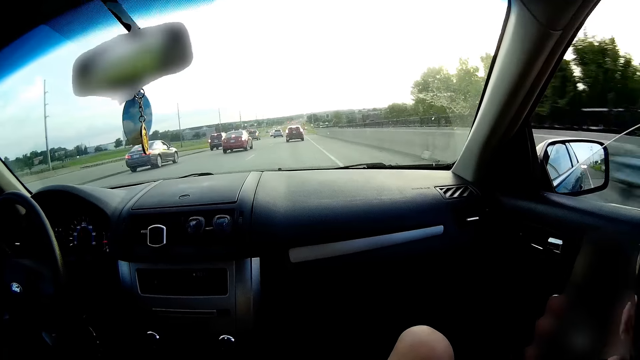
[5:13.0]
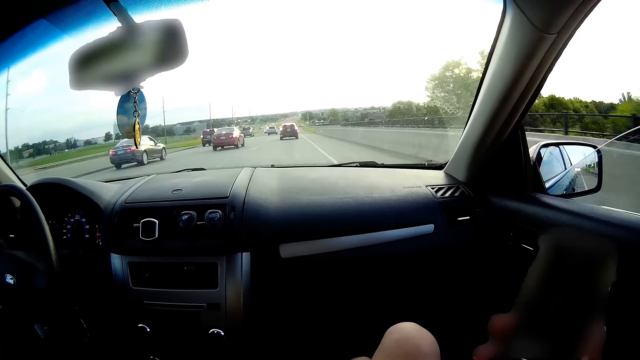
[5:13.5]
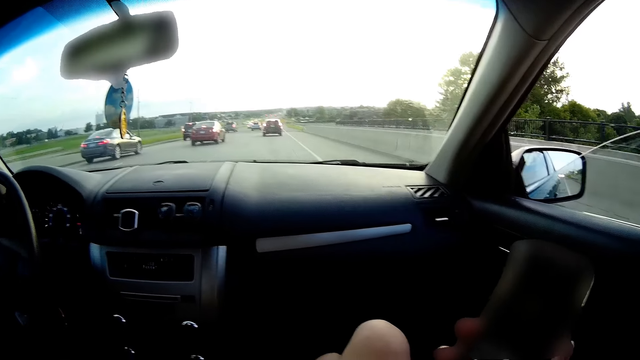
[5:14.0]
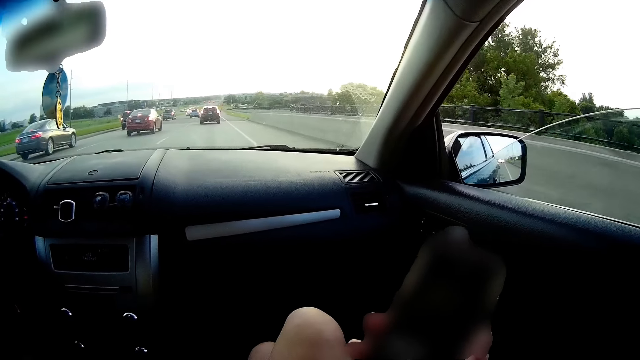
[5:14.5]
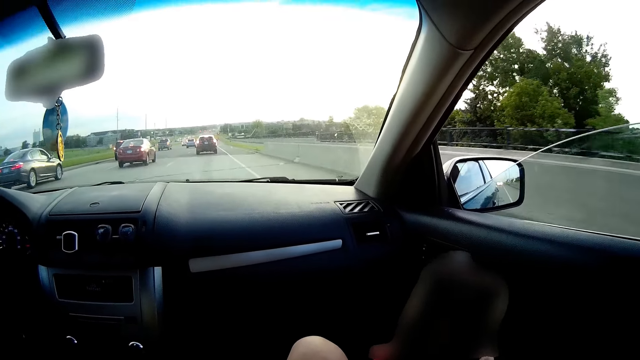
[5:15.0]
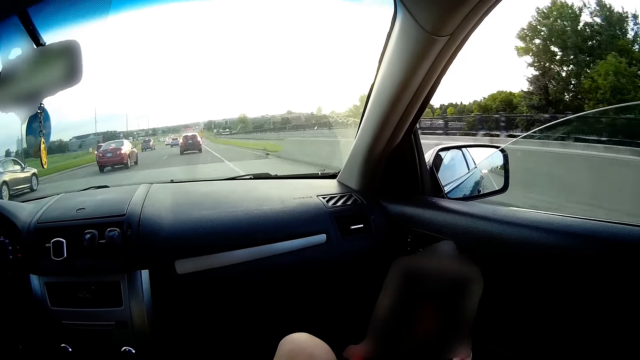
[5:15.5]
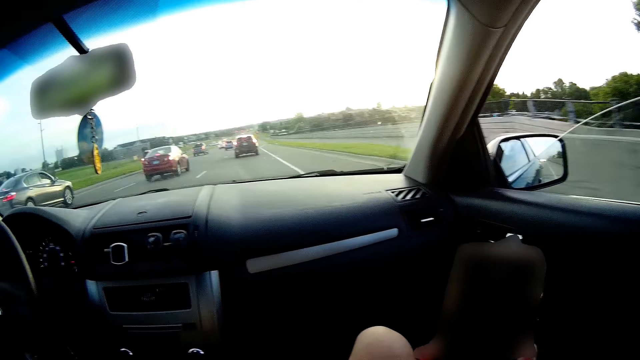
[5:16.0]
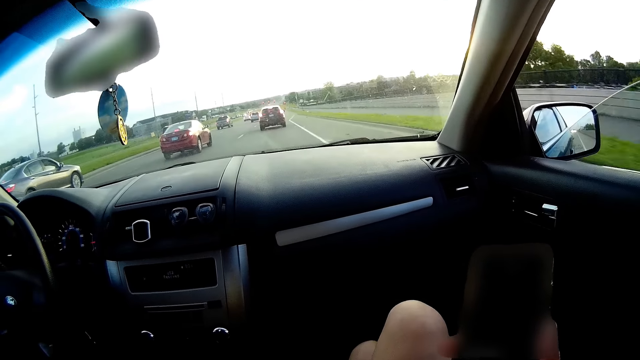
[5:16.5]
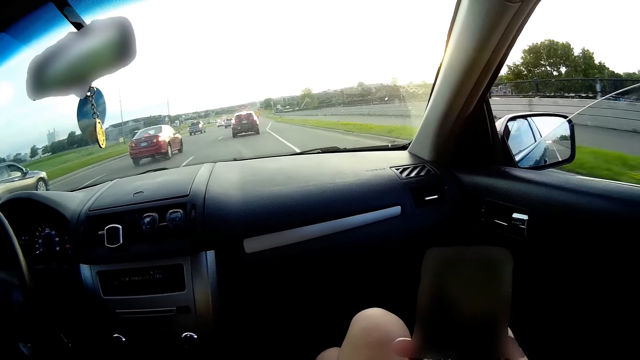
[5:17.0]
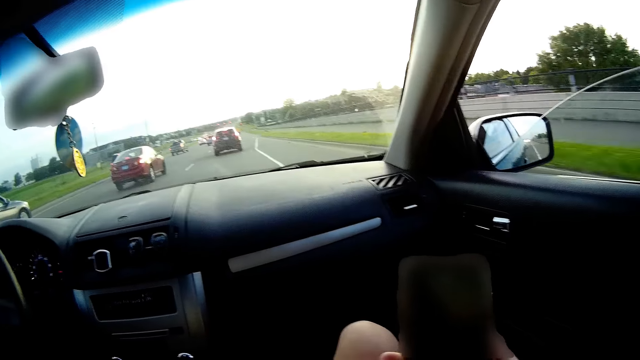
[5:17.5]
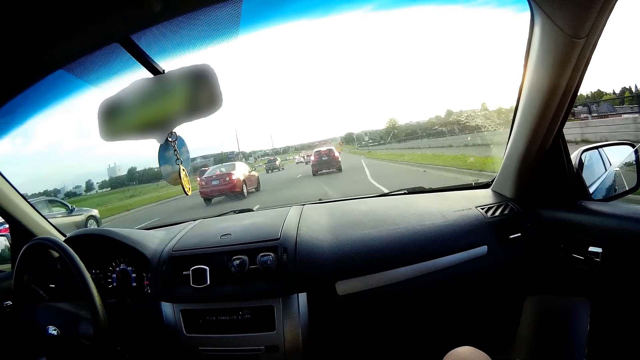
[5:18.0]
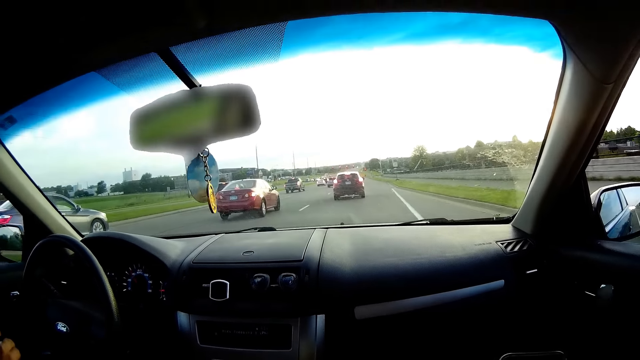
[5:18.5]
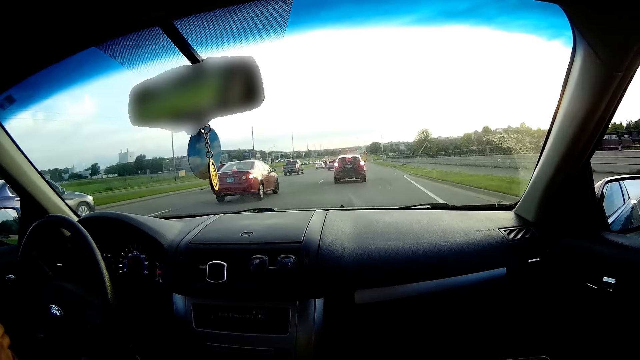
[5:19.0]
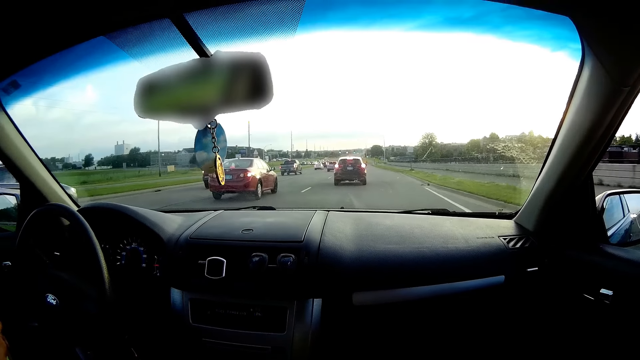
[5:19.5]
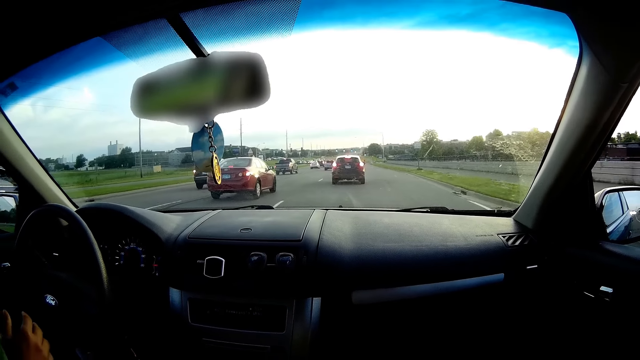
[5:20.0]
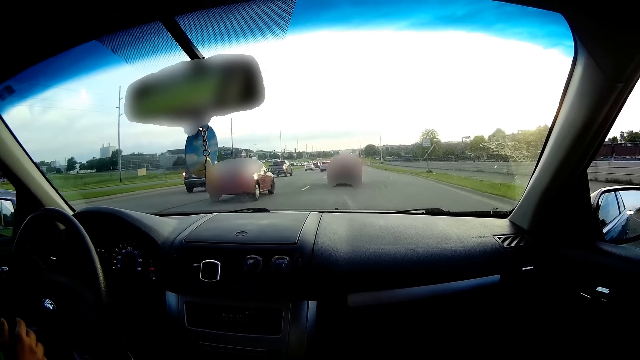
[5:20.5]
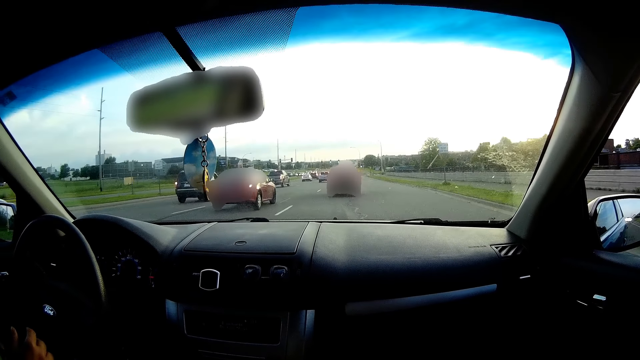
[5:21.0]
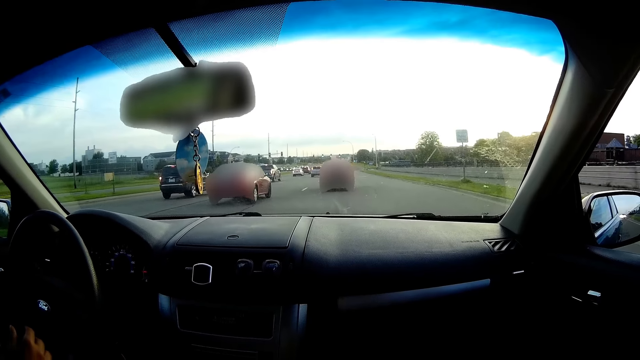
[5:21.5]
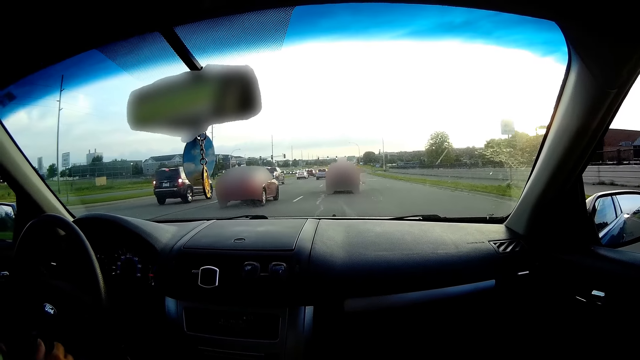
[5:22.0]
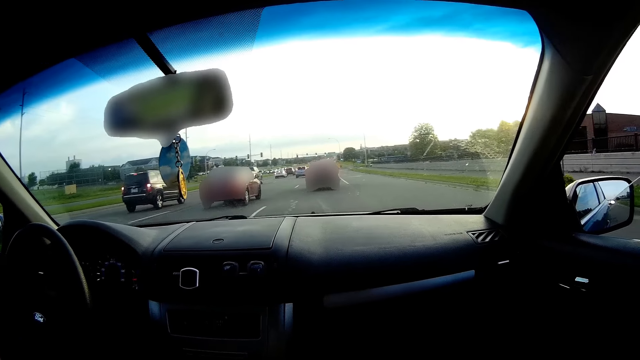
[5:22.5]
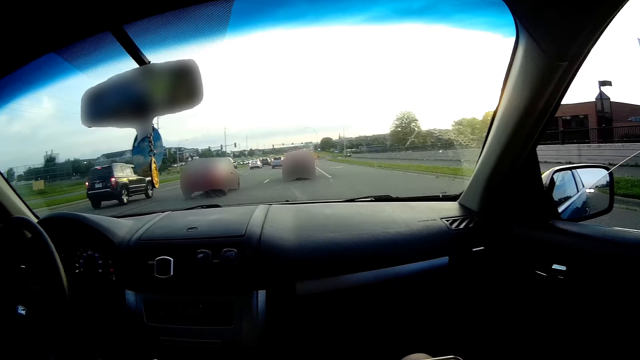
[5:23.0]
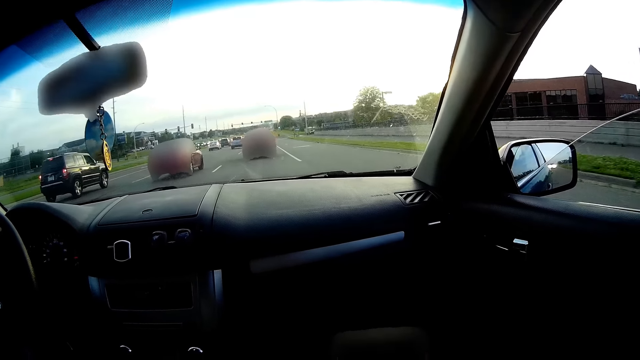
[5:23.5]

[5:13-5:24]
The camera wearer browses her phone. The man drives the car.

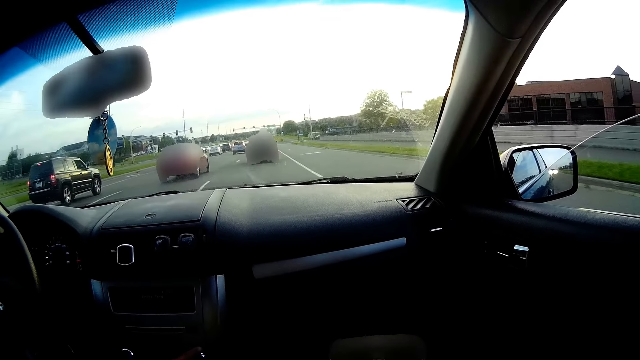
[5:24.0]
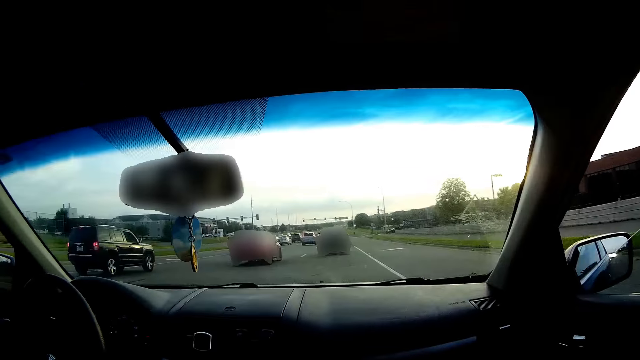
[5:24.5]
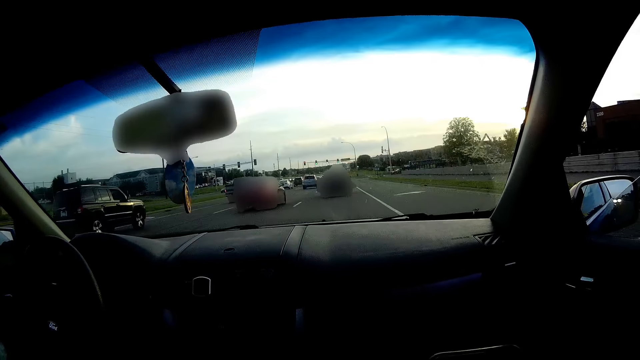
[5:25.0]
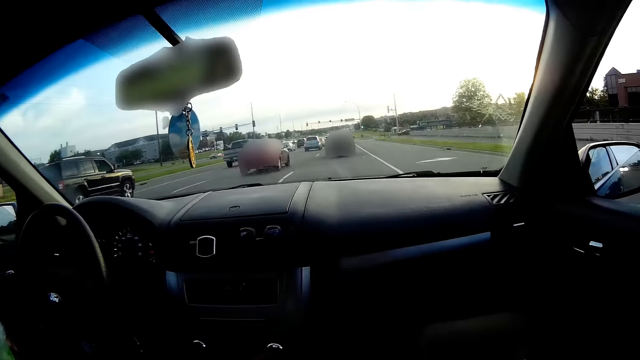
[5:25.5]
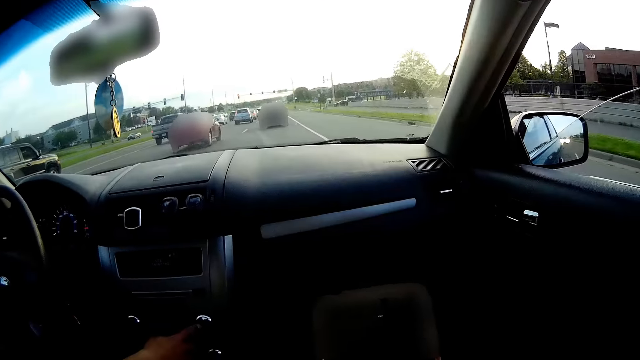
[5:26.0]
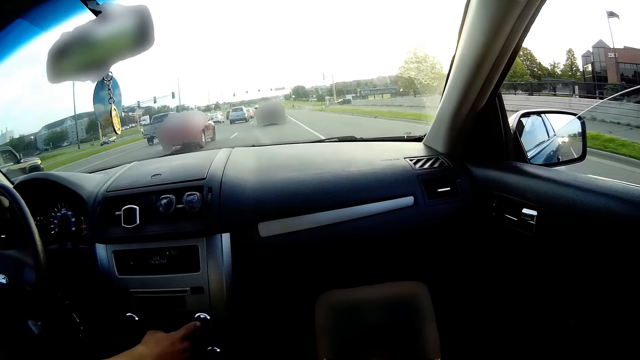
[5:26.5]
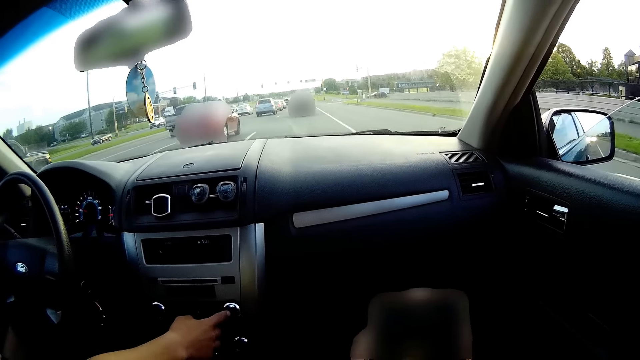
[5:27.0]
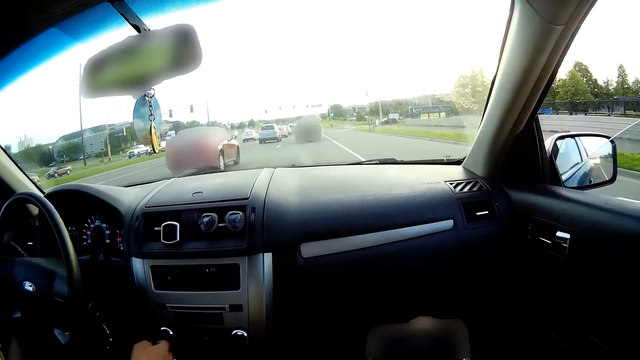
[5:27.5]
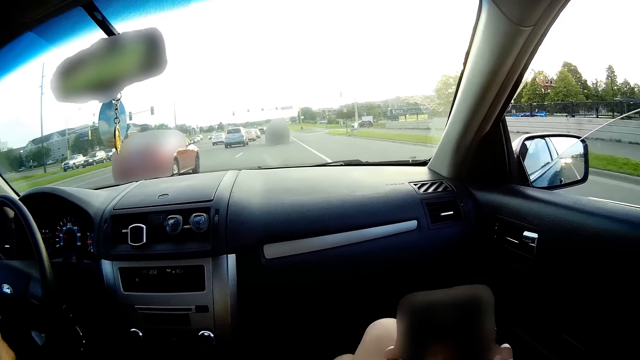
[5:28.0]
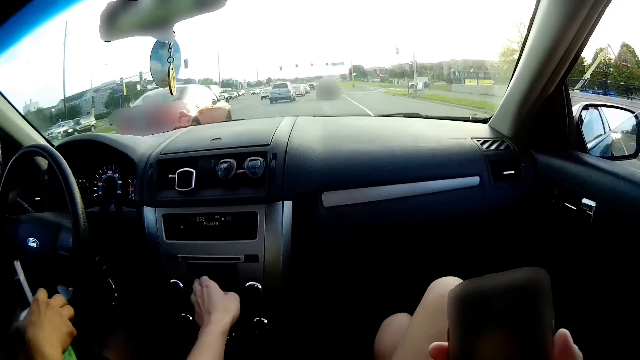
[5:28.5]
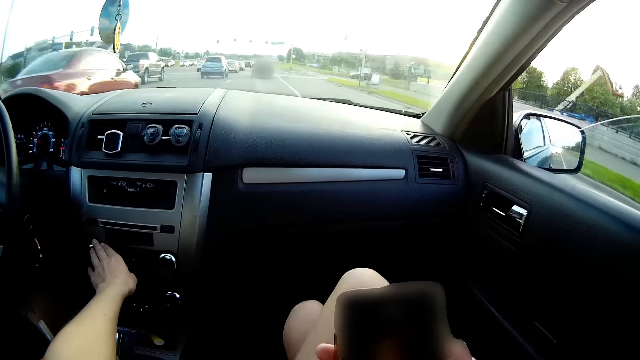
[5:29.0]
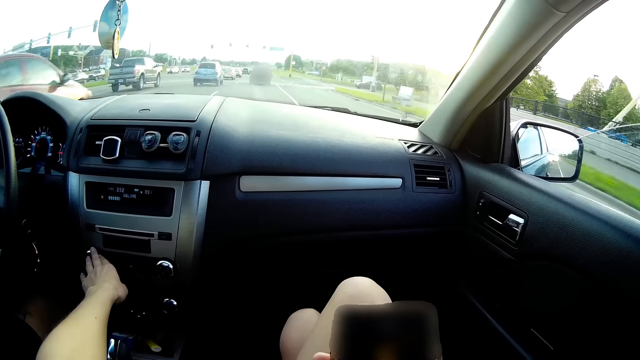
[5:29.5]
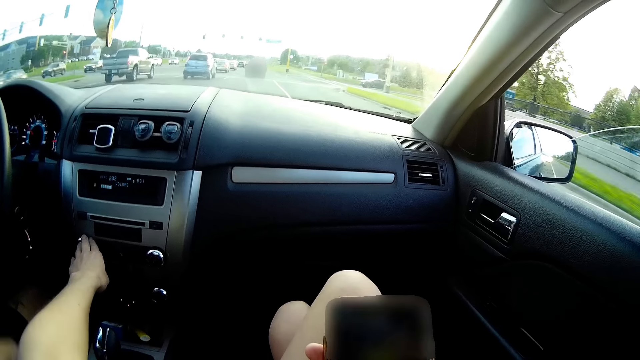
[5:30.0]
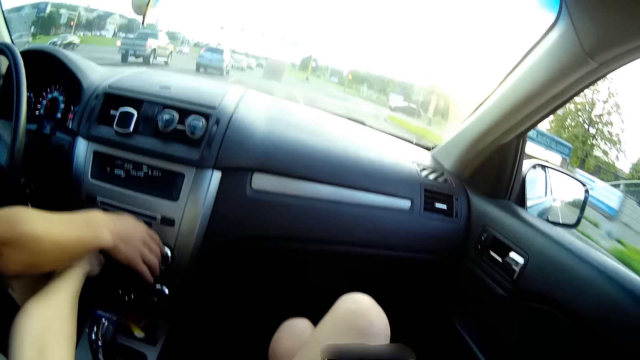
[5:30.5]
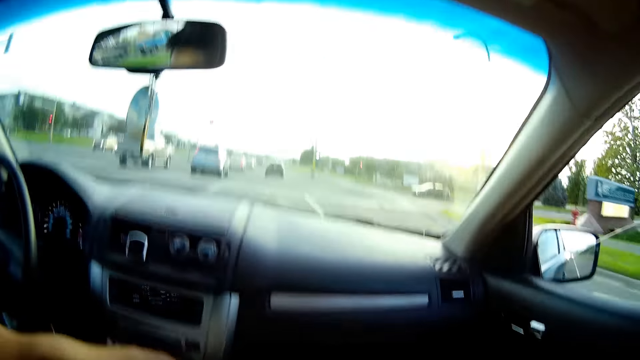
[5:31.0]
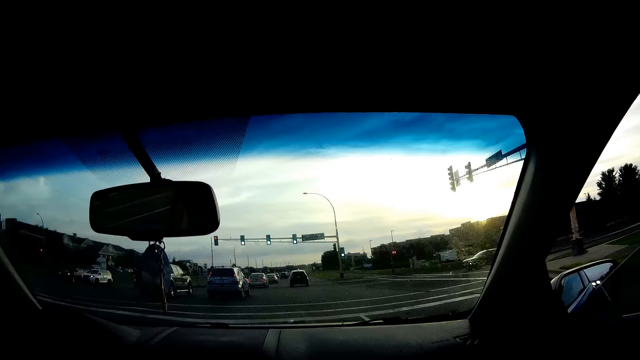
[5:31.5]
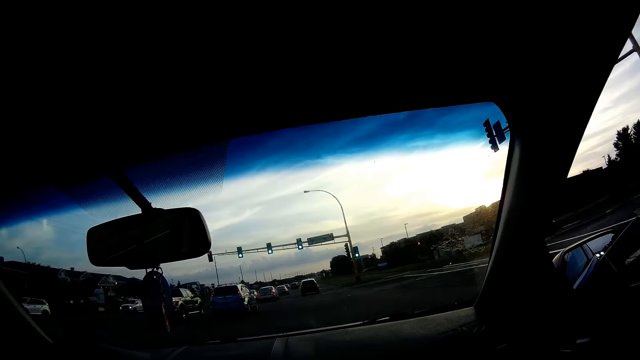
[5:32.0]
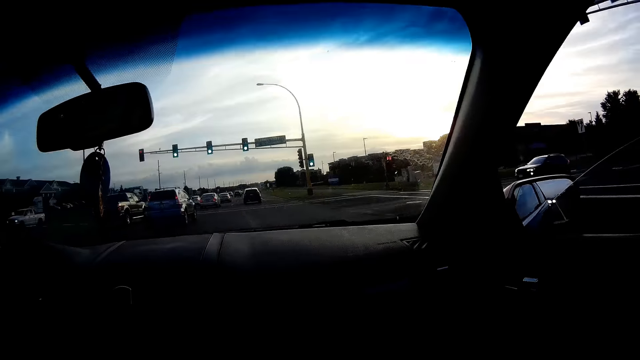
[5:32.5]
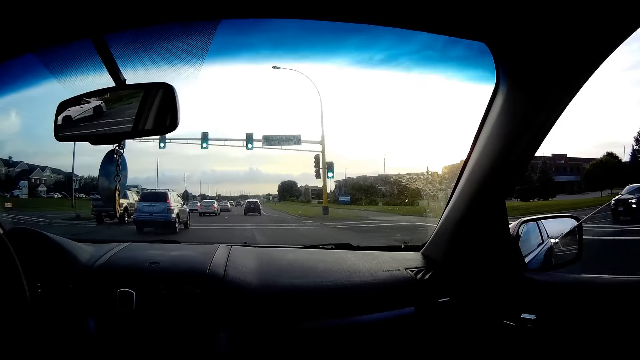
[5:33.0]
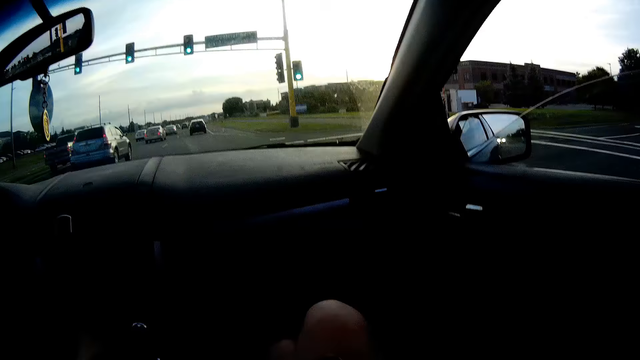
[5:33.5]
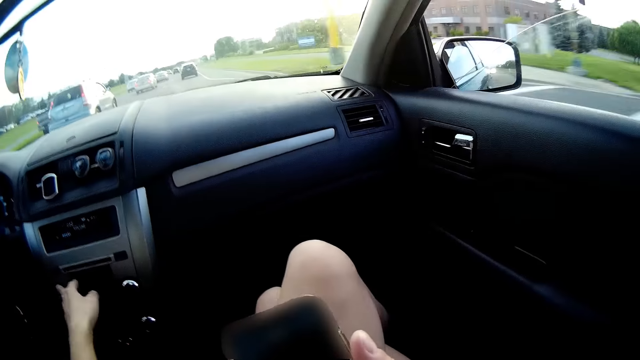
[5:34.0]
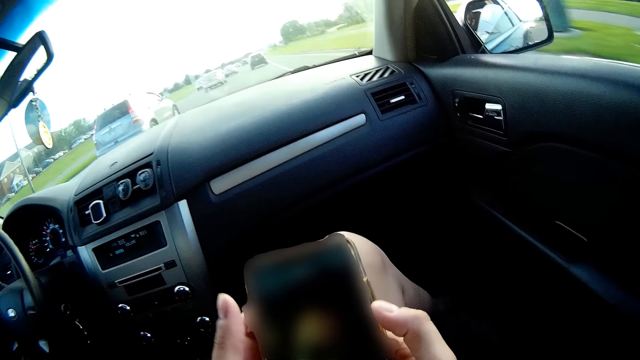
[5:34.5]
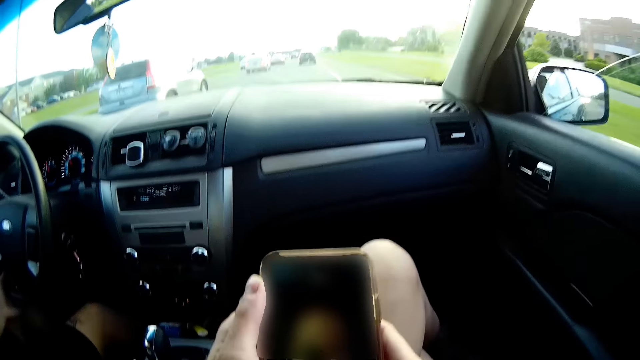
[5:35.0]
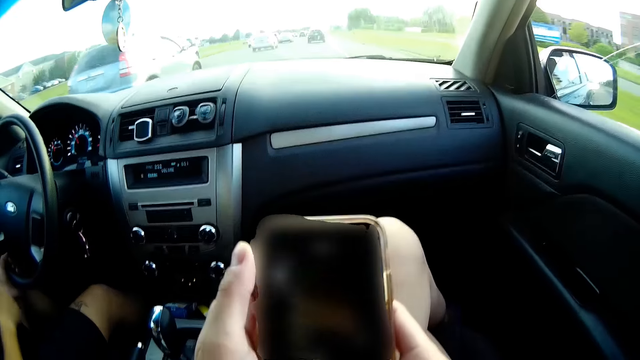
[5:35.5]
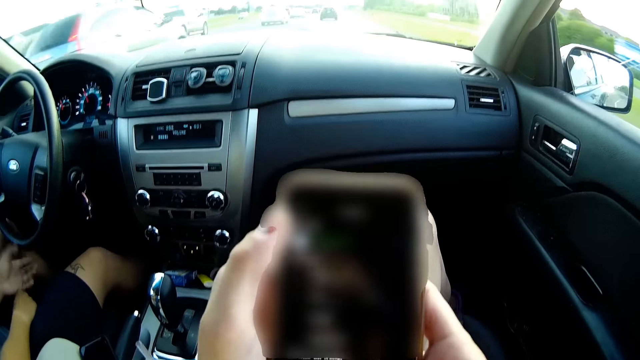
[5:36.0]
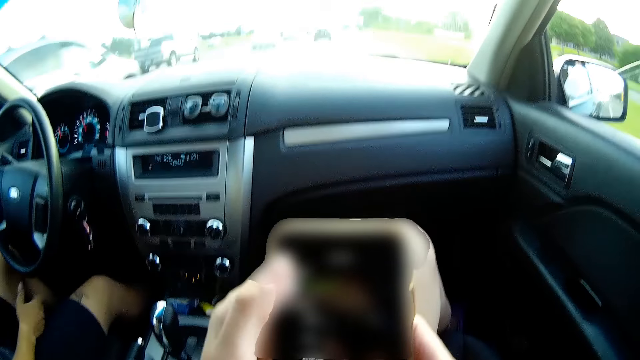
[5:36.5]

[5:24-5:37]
The camera wearer browses her phone. The man selects music play and sets the air conditioning controls with his right hand. He places a cup in his right hand into the cup holder of the car. The camera wearer sets the media control on the car dashboard with her left hand. She selects music play. The man selects music play. He sets the air conditioning controls with his right hand. The camera wearer laughs with the man. She operates the phone in her right hand. She browses her phone.
